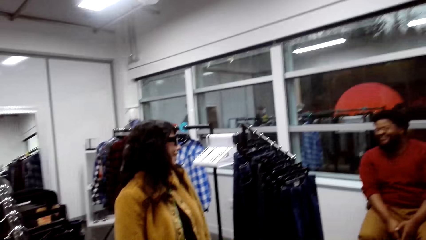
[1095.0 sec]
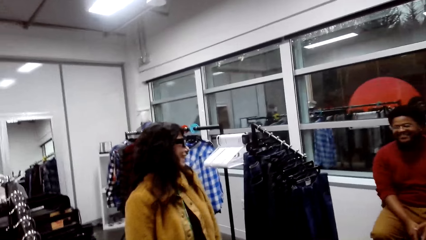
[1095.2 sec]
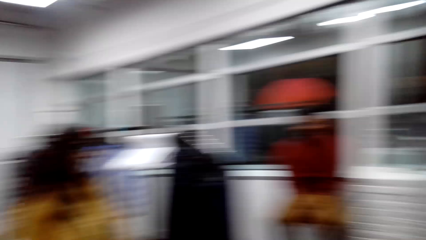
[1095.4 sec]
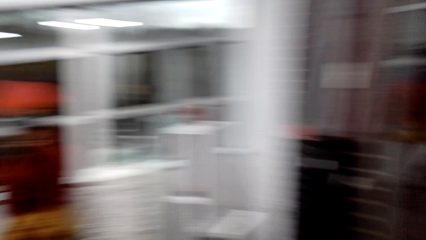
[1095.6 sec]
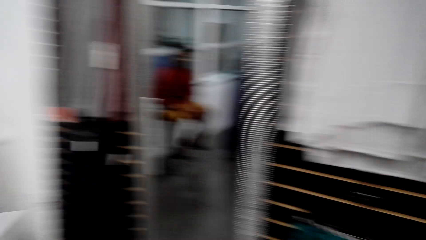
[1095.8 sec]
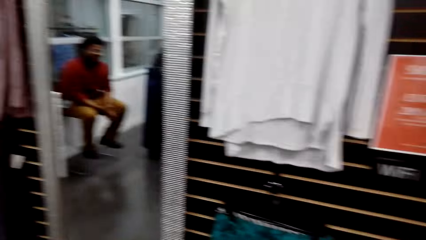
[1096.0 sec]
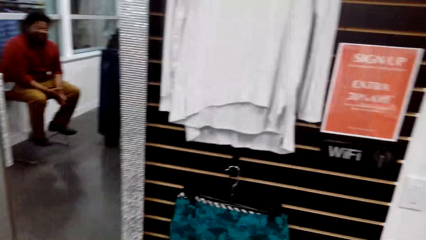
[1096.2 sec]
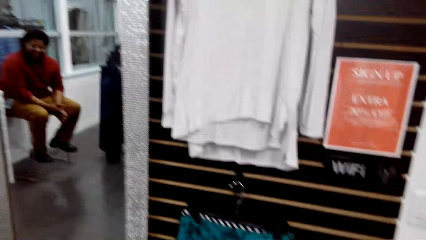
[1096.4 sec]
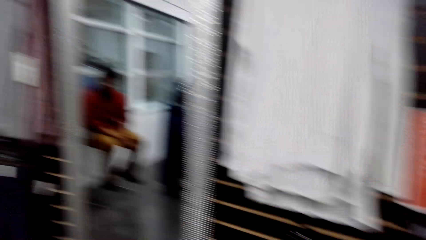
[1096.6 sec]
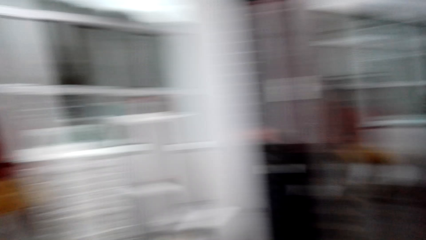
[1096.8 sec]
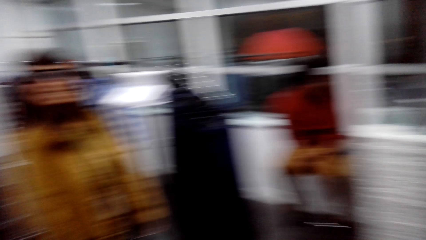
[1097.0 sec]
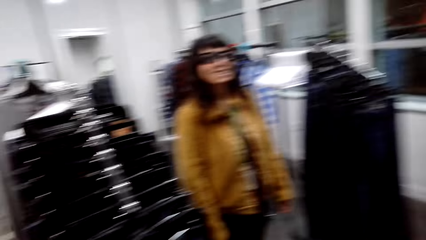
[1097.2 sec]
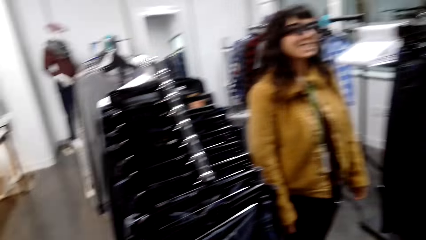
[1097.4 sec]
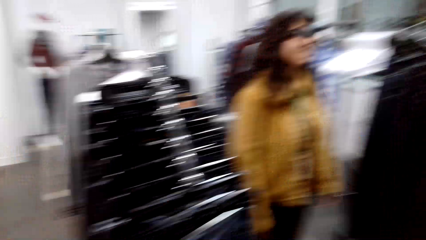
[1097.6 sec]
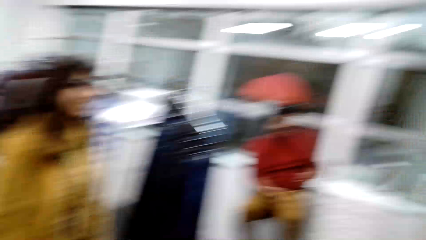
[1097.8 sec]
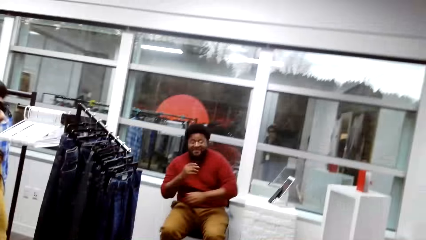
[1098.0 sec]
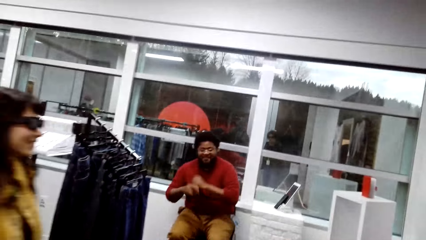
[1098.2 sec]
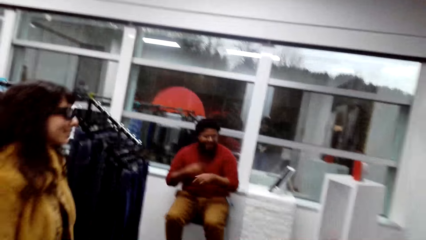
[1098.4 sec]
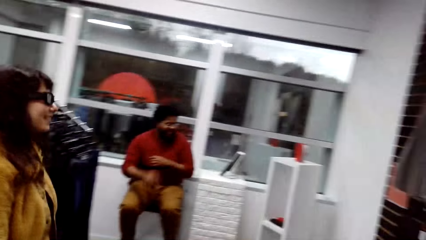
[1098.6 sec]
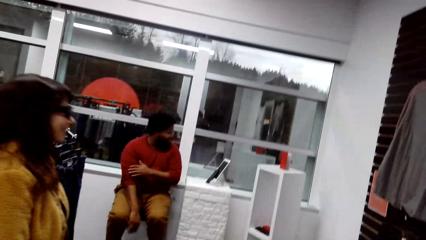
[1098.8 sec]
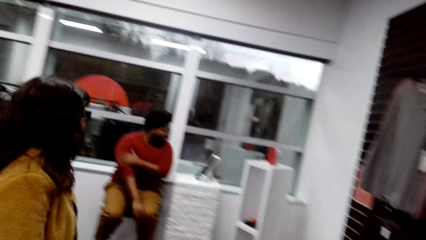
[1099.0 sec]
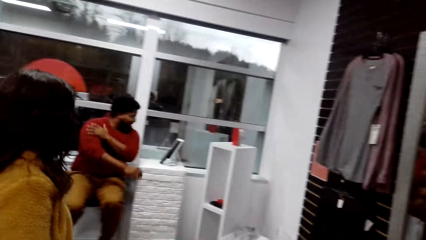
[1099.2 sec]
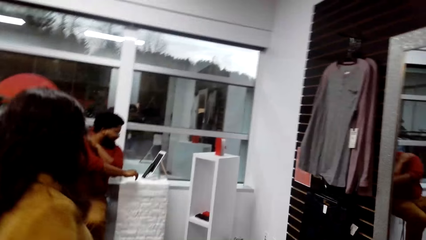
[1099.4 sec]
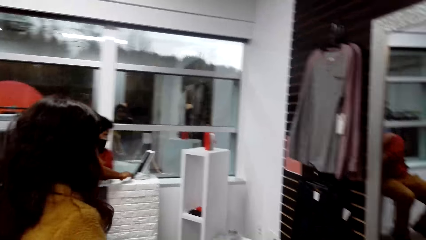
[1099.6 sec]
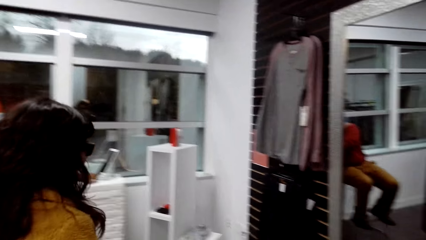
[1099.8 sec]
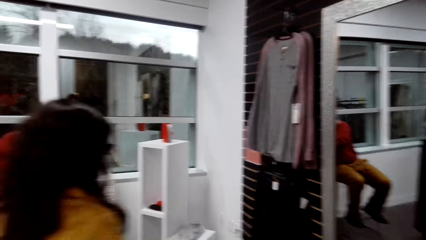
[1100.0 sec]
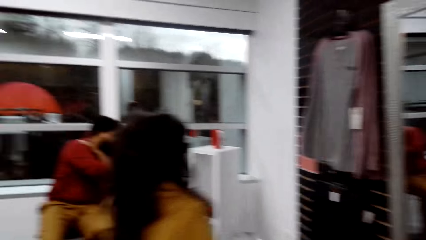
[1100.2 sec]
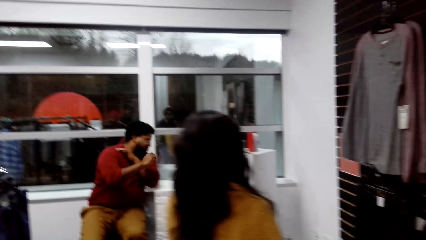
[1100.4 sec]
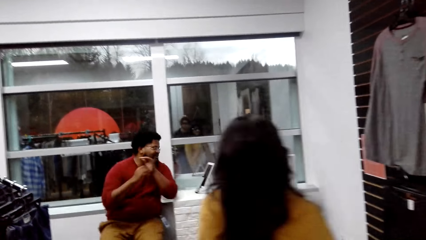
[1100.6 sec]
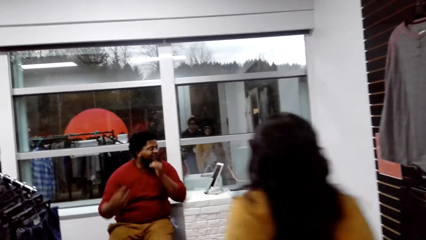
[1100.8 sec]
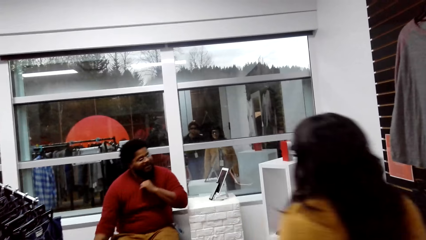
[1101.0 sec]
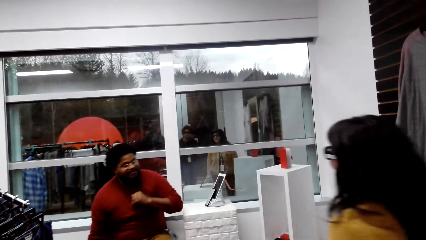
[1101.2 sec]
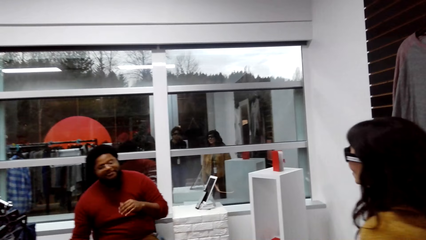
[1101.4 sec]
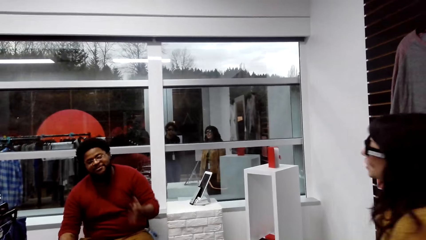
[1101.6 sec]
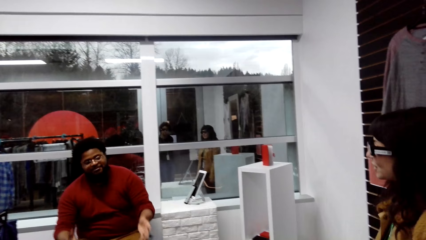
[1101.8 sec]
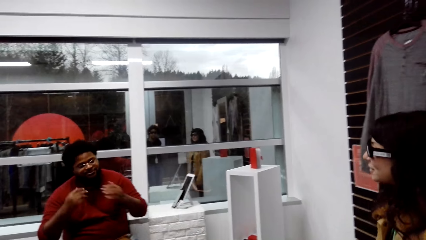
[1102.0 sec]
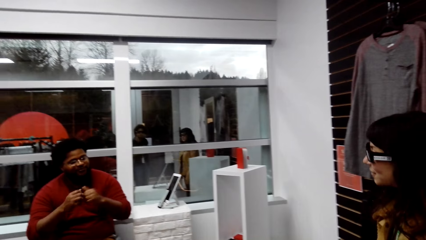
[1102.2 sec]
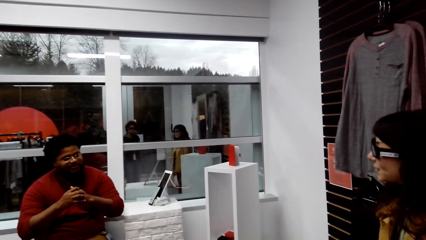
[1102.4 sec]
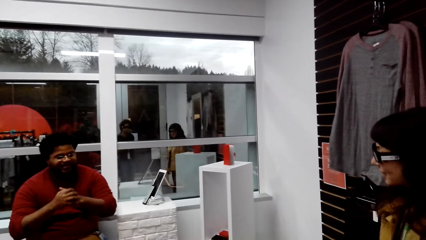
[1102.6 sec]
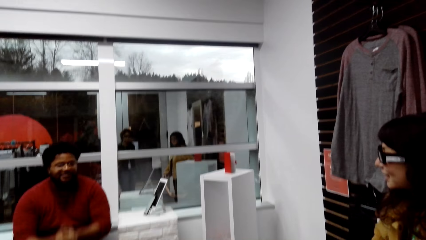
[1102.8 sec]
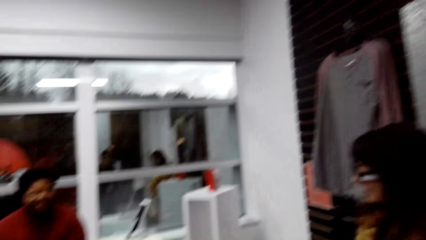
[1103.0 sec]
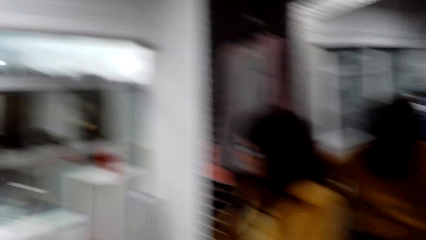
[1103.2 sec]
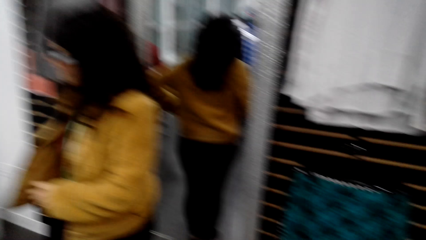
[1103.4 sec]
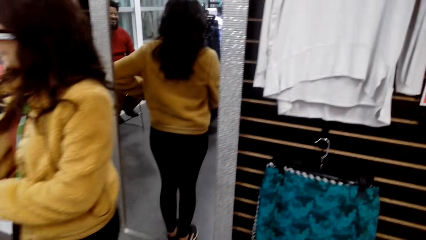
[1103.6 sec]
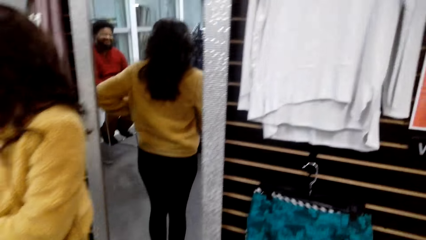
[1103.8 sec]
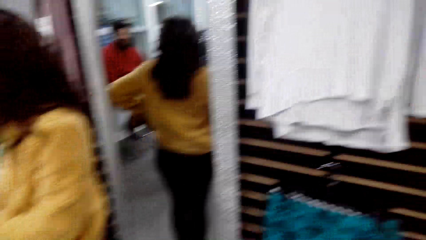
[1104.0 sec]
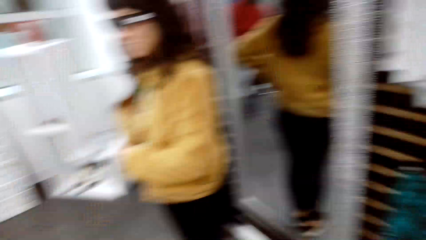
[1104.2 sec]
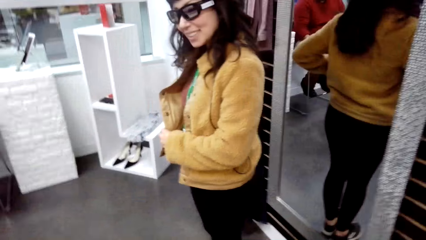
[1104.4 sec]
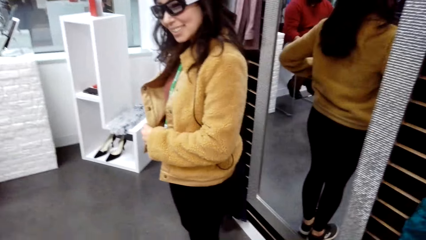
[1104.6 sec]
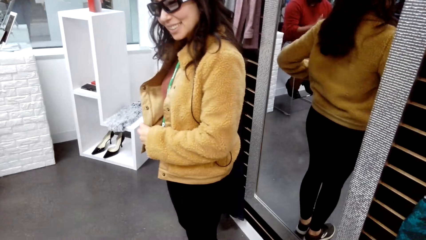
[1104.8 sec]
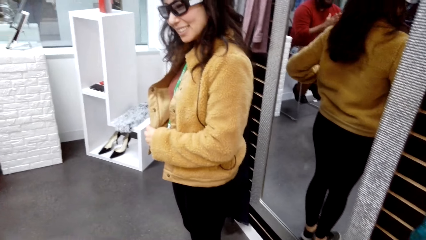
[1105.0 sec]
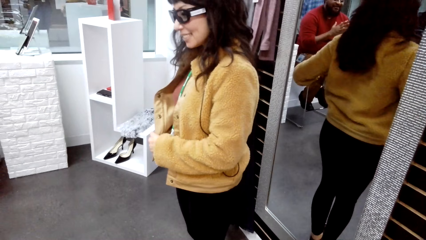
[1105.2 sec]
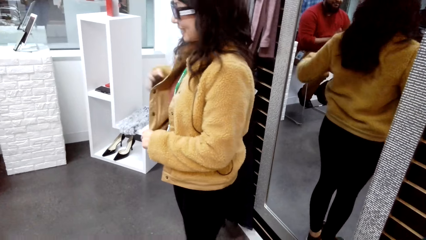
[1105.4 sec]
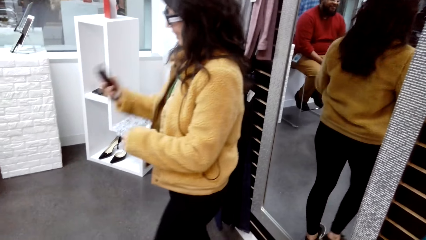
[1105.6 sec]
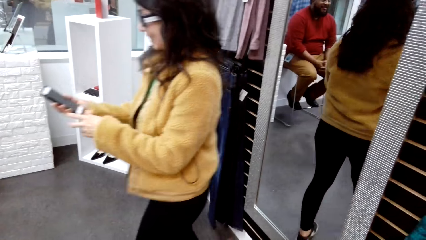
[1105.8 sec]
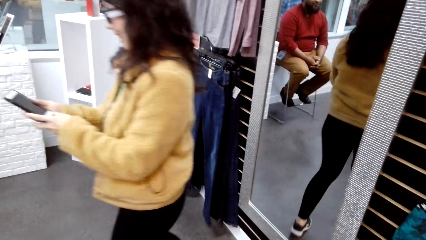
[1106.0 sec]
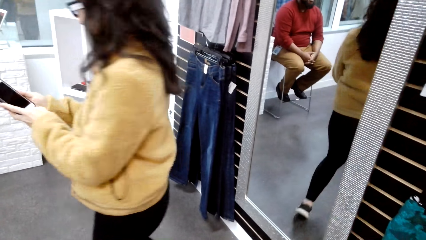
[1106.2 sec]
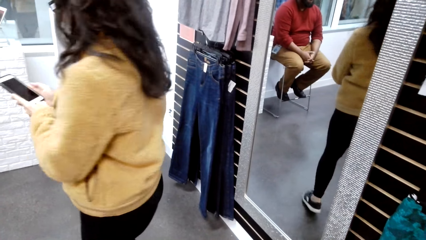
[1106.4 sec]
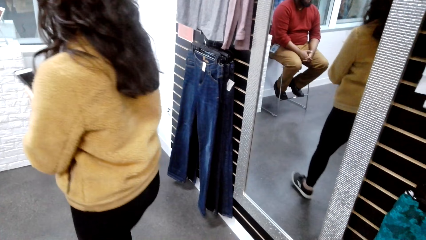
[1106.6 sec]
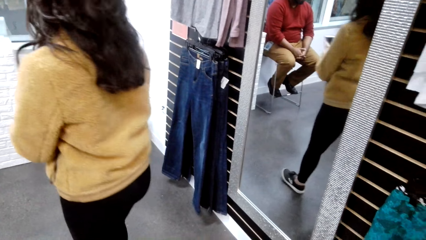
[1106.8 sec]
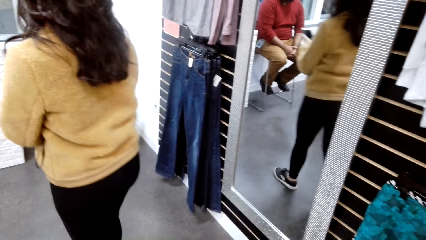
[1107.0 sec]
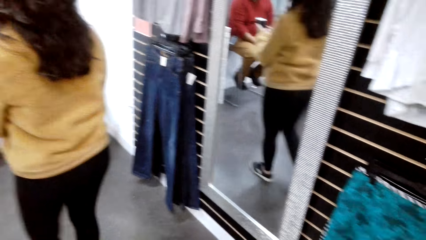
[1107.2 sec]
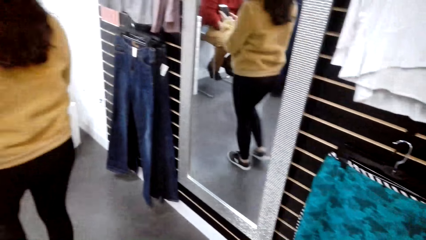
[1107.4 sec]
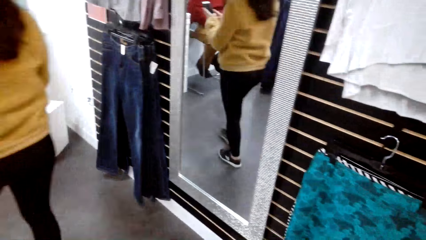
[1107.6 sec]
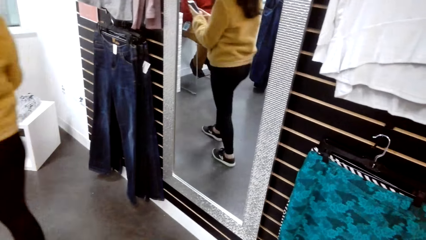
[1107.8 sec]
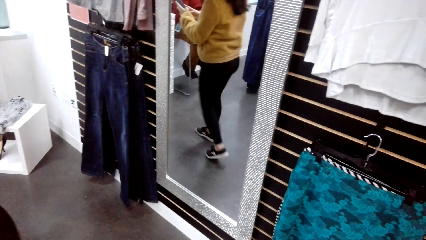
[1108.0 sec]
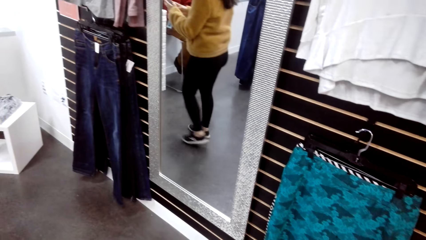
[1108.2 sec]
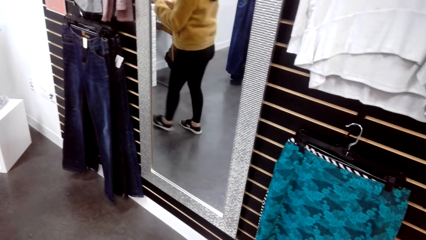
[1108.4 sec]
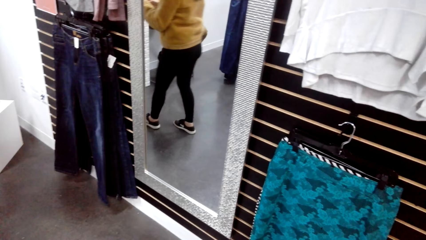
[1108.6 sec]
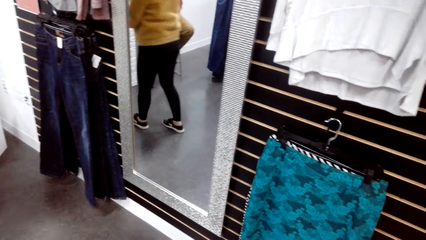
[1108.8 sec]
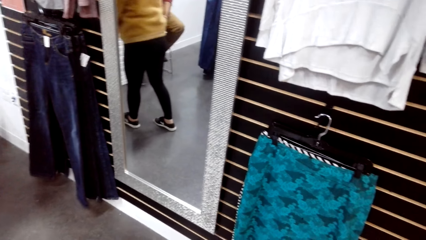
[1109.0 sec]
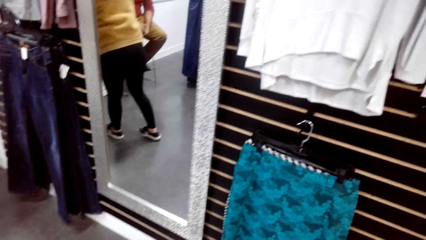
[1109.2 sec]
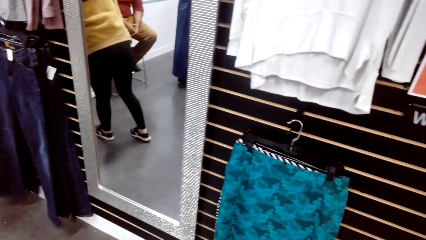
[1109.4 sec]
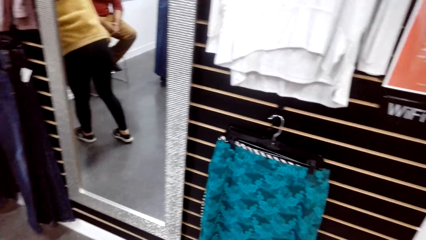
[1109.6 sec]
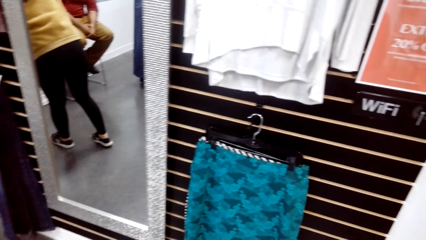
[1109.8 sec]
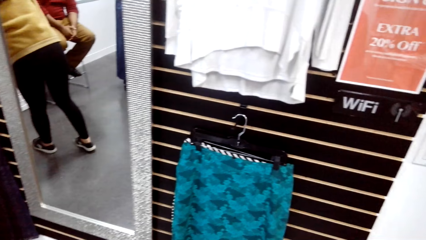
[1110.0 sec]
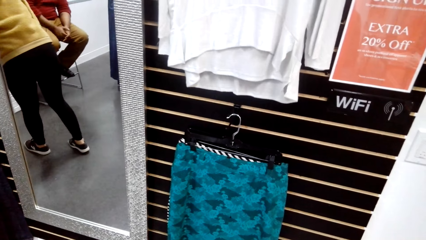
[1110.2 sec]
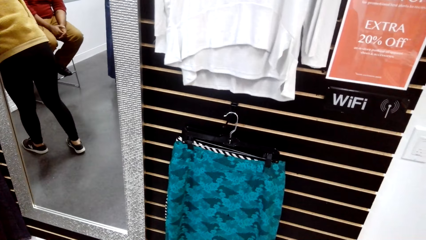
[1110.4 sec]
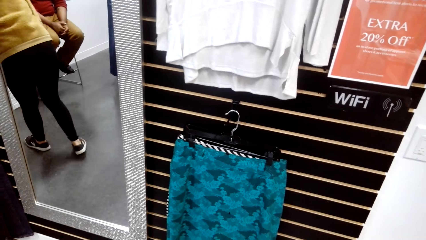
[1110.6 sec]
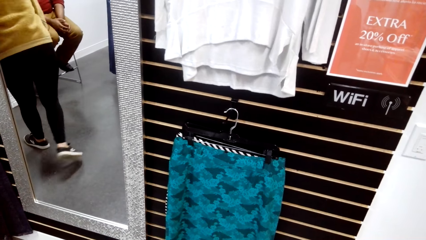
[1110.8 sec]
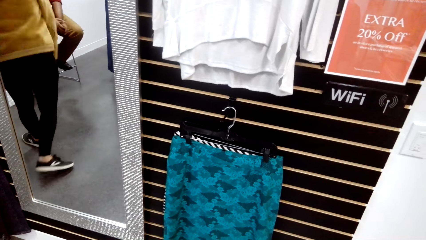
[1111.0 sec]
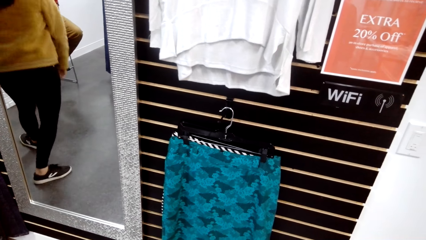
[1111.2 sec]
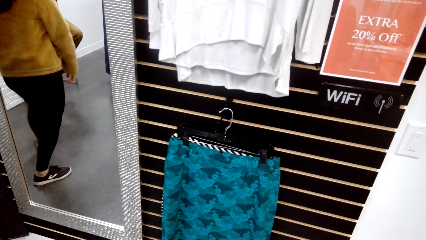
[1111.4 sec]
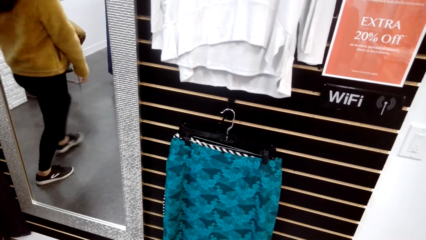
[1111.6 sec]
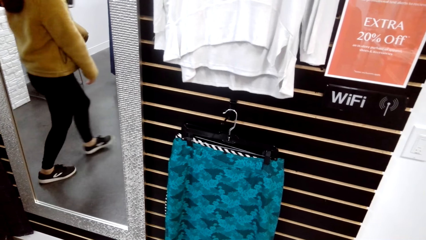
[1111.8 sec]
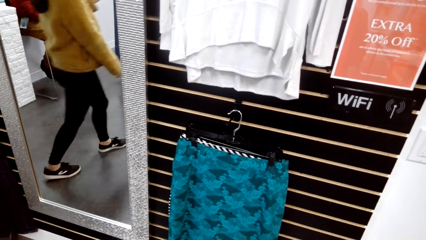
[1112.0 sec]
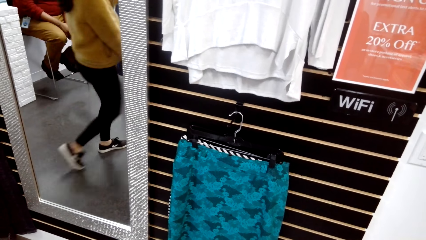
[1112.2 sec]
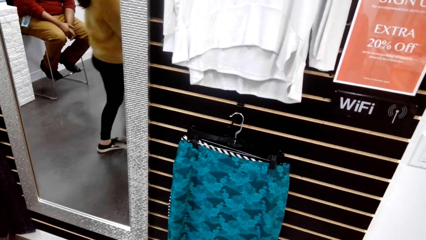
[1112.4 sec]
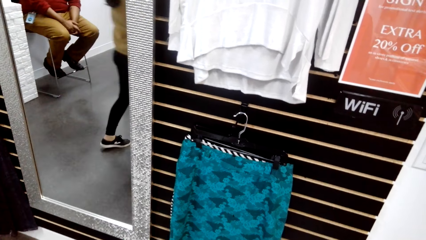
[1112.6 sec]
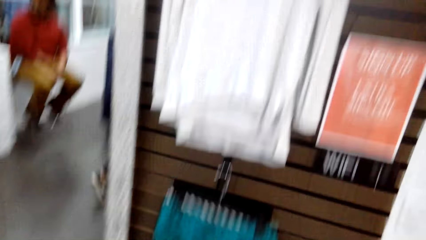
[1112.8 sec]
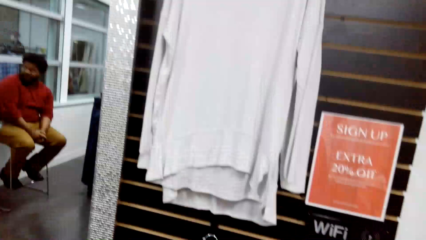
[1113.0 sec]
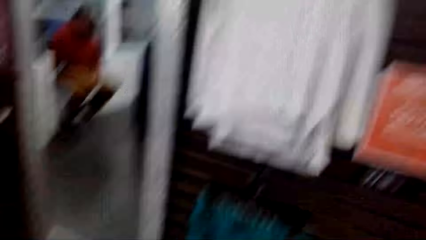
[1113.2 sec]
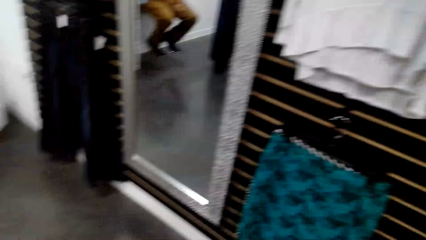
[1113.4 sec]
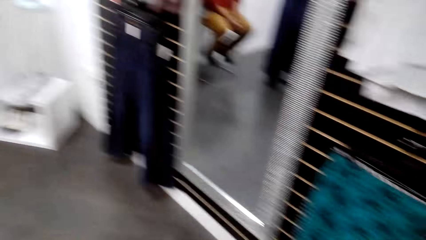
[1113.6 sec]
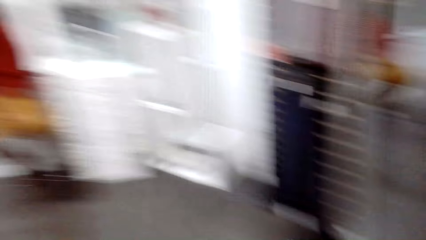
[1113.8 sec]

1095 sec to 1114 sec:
A woman speaks to a man. The camera wearer walks around. The woman walks around. The camera wearer looks around. The man holds hands. The woman pulls the phone from the pocket. The camera wearer walks around. The woman walks around.
